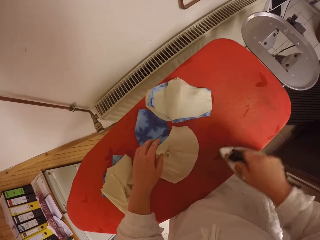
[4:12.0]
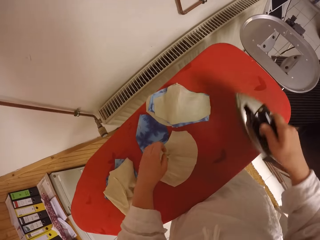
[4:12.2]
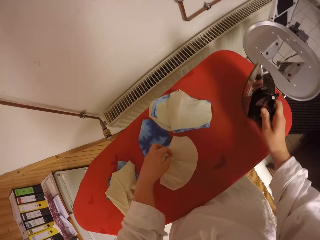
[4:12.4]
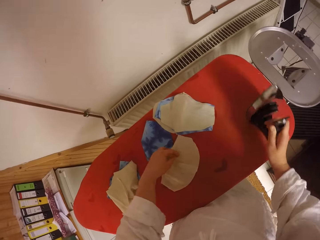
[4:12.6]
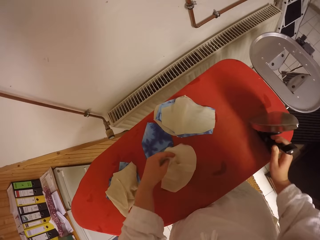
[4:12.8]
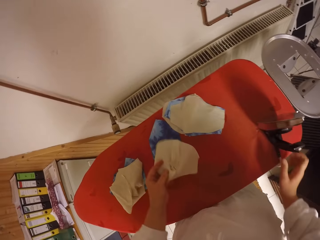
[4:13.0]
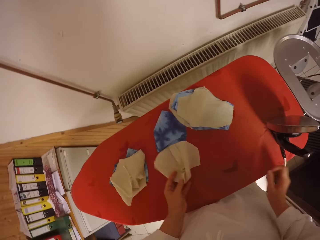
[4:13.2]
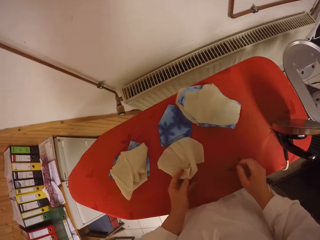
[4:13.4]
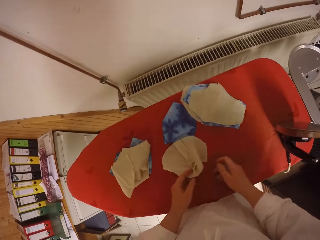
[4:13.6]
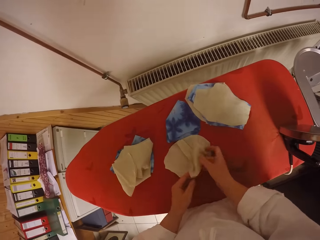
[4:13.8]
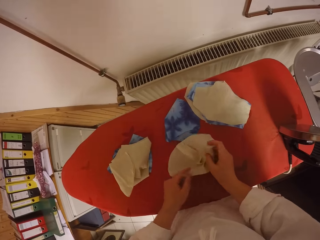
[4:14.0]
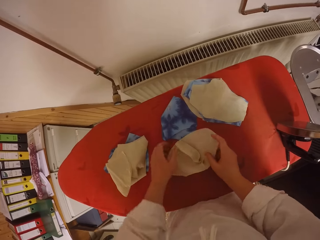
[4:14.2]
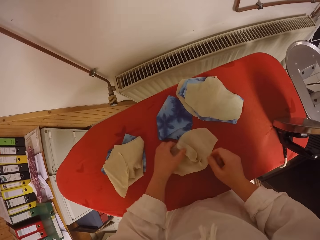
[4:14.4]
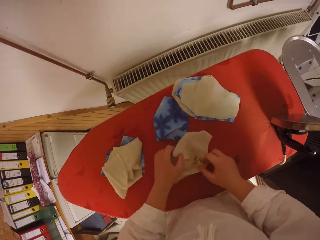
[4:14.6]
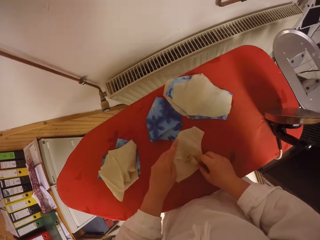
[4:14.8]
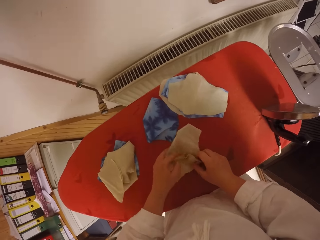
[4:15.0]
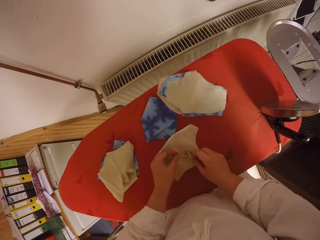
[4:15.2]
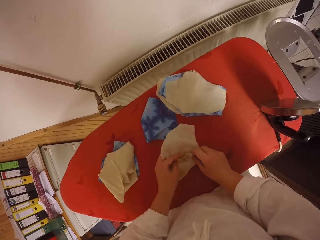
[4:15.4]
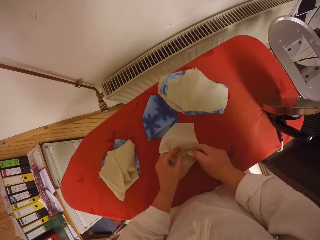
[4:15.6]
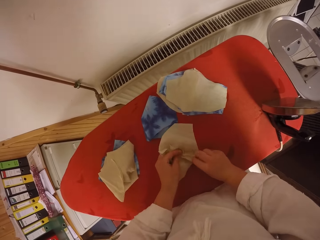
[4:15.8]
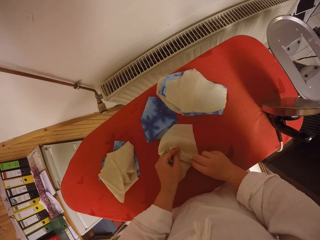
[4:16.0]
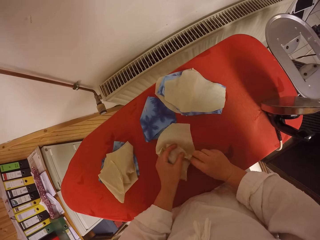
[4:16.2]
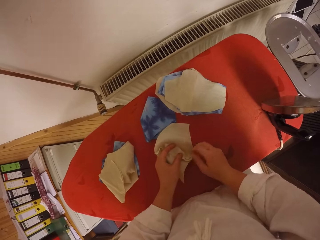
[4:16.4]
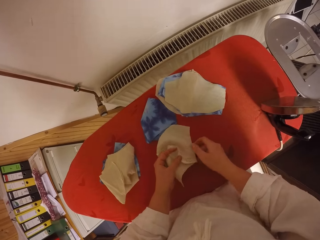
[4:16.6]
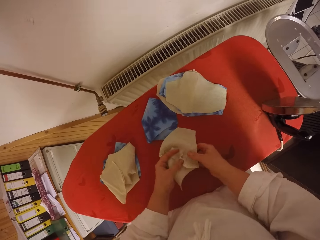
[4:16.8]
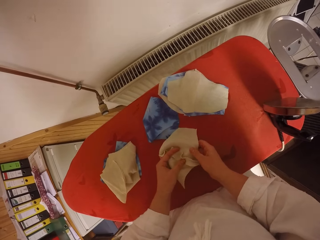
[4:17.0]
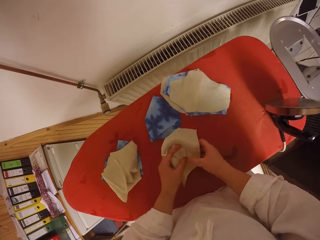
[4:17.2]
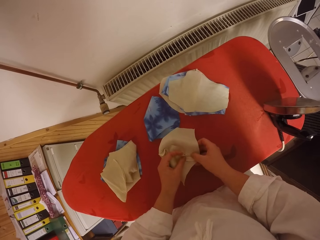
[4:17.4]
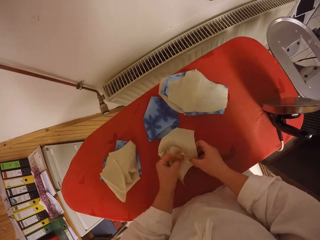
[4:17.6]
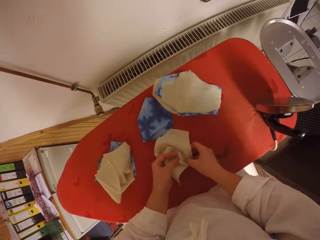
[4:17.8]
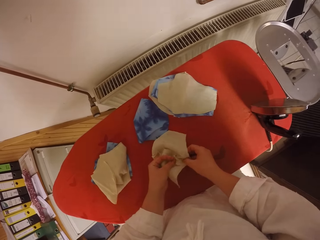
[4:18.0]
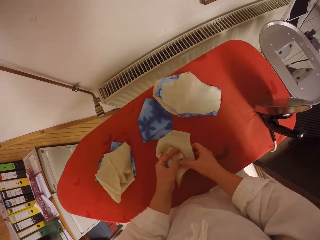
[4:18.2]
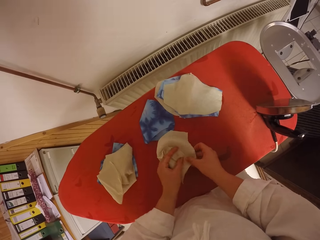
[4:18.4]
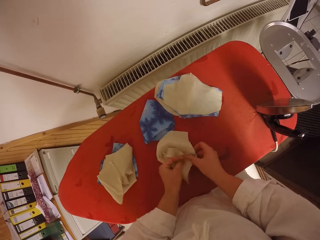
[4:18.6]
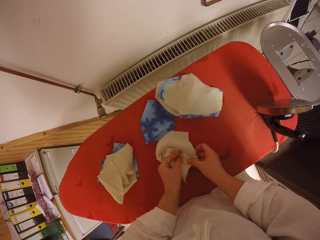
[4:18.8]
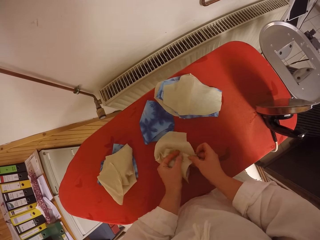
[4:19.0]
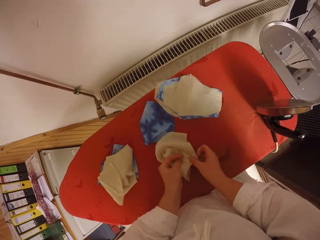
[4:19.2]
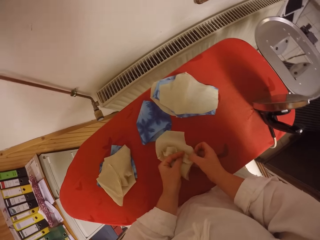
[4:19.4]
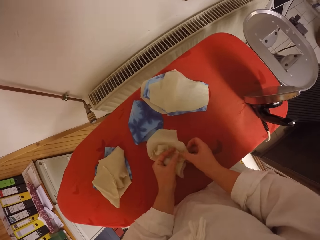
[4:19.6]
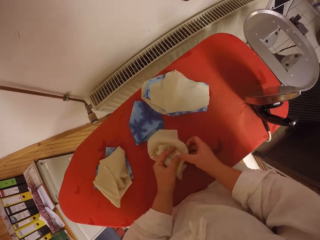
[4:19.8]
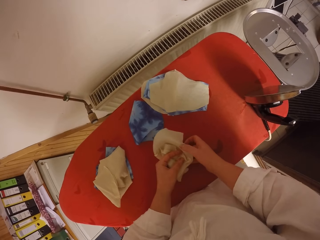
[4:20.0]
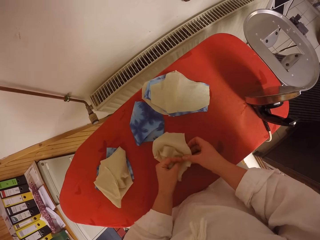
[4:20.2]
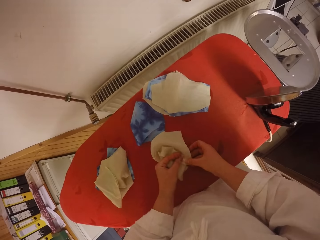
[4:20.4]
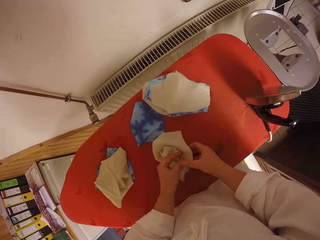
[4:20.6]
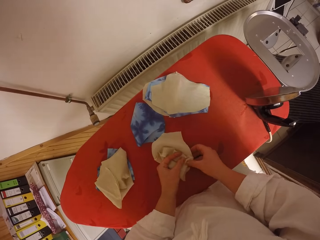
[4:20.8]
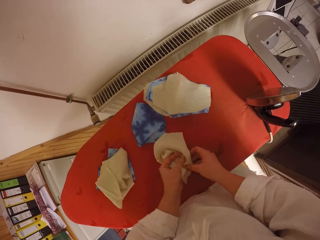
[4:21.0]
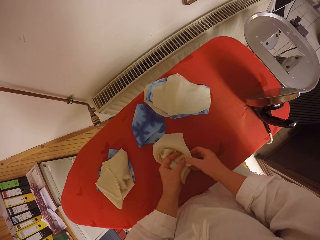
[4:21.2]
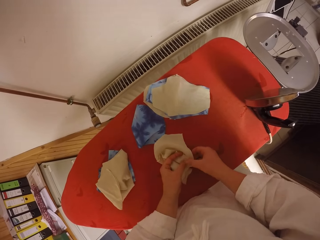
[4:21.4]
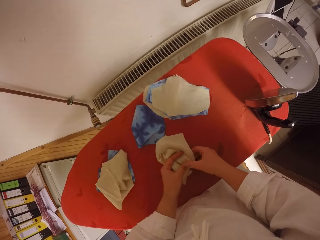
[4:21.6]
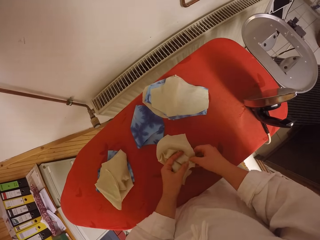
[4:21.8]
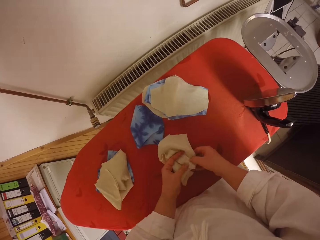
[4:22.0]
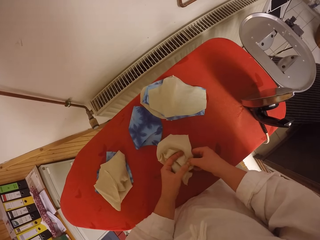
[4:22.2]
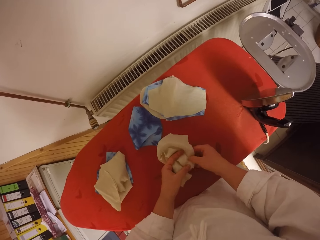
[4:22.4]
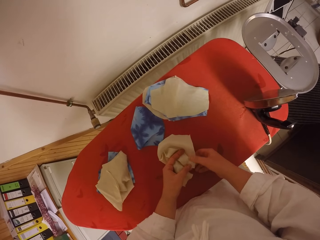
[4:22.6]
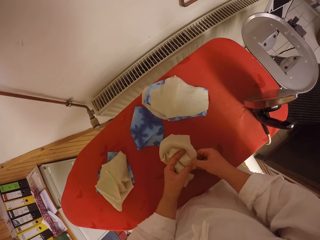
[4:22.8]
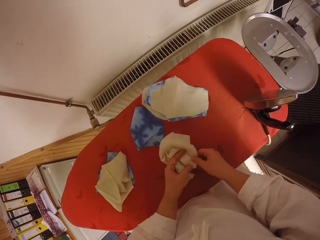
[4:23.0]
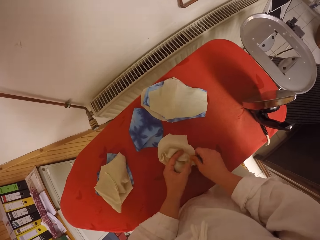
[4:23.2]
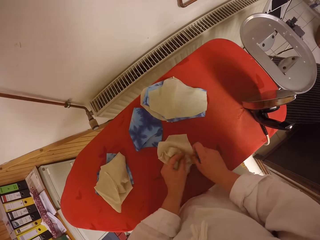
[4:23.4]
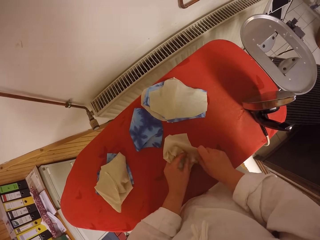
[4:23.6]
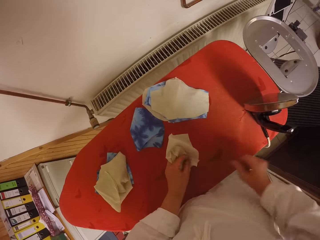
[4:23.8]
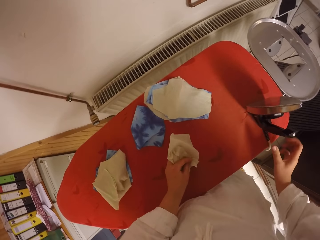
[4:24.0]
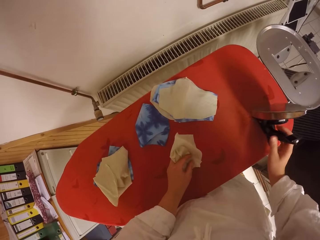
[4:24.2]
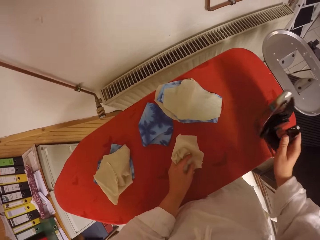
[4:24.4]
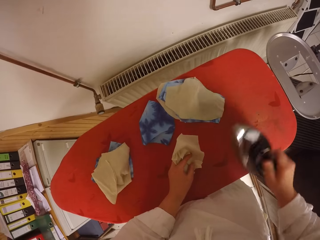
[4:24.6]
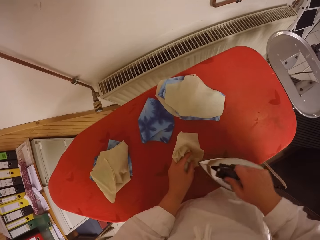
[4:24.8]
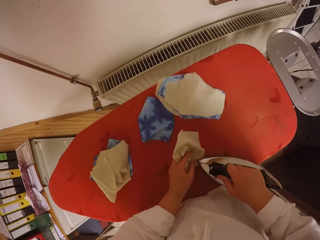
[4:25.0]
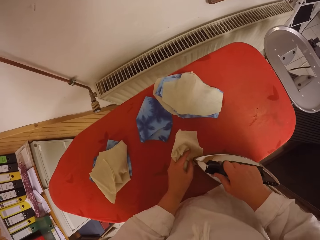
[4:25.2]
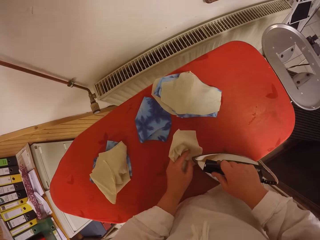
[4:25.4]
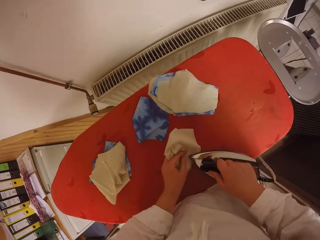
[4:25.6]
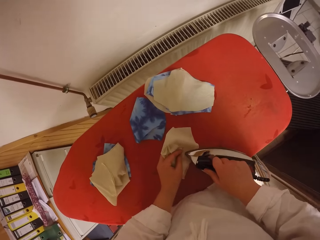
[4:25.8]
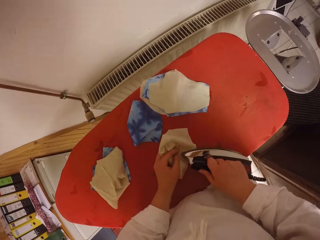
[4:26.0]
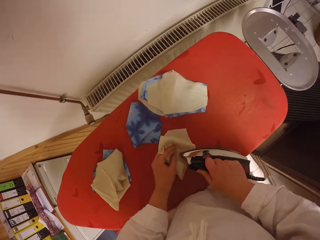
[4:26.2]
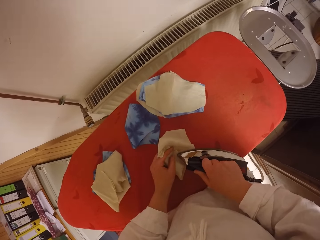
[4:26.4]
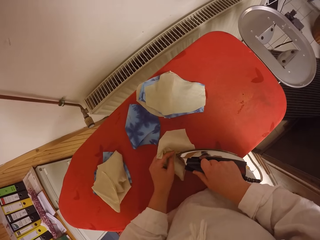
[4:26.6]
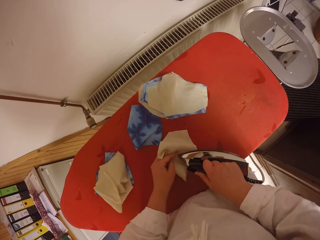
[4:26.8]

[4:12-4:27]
The camera wearer drops the electric iron on the ironing table with her right hand. She turns the fabric. She straightens the fabric with both hands on the ironing table. She picks the electric iron from the ironing table with her right hand. She irons the fabric with the electric iron on her right hand. She adjusts the fabric with her left hand.

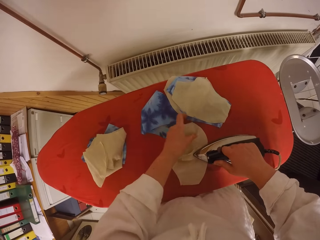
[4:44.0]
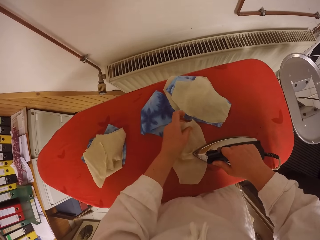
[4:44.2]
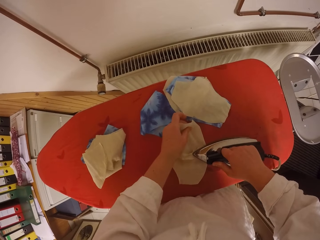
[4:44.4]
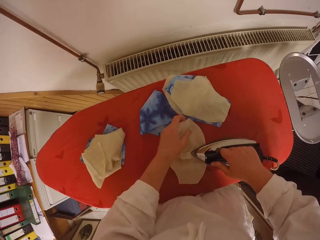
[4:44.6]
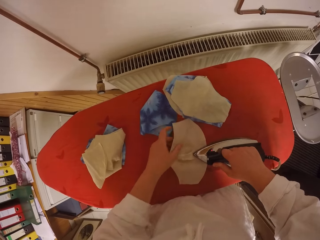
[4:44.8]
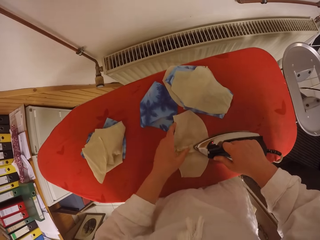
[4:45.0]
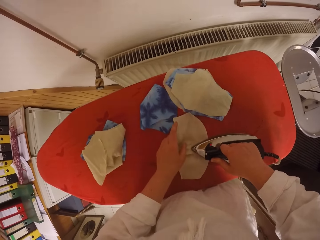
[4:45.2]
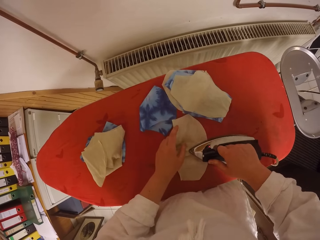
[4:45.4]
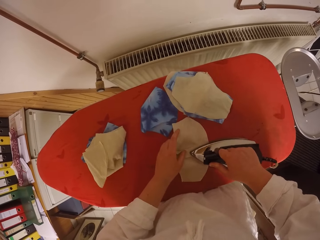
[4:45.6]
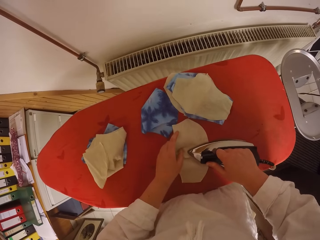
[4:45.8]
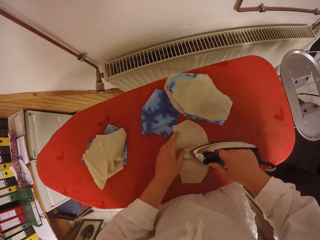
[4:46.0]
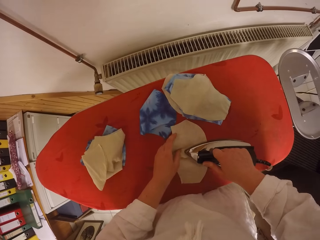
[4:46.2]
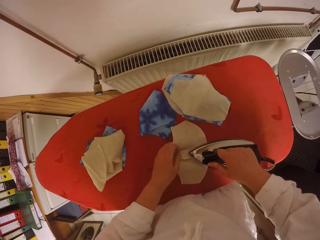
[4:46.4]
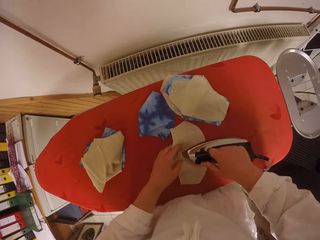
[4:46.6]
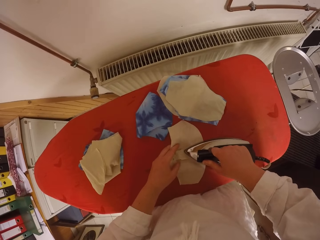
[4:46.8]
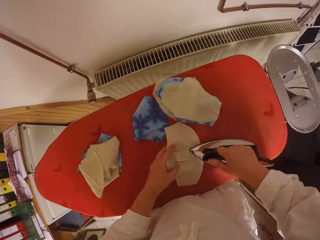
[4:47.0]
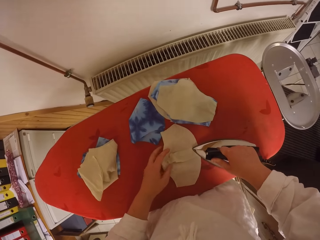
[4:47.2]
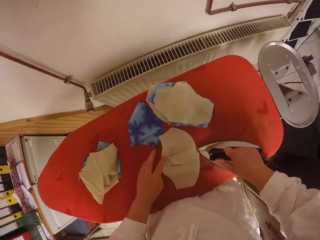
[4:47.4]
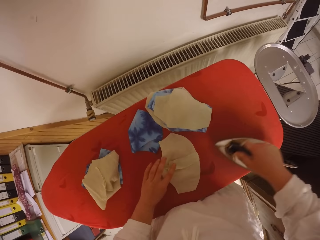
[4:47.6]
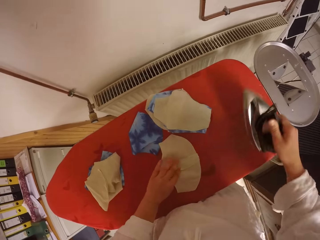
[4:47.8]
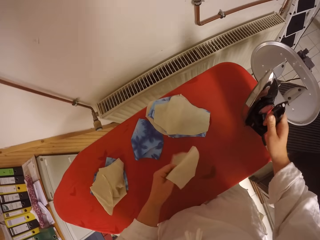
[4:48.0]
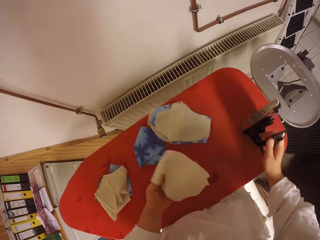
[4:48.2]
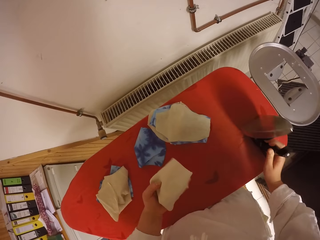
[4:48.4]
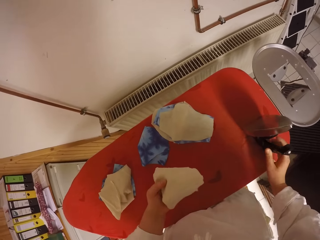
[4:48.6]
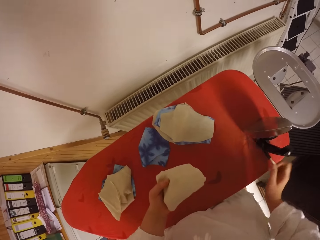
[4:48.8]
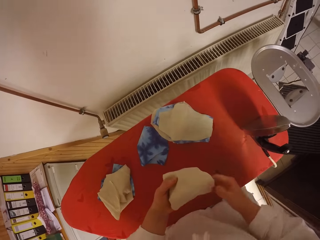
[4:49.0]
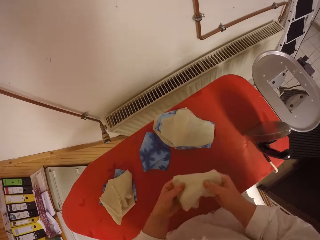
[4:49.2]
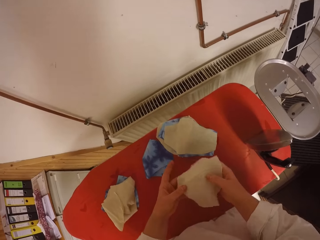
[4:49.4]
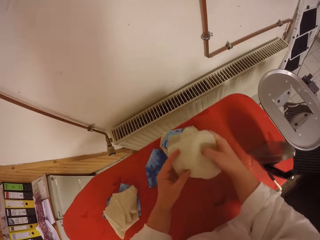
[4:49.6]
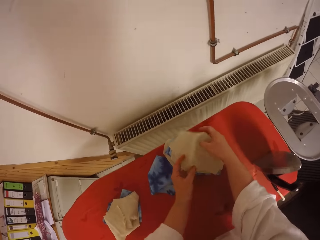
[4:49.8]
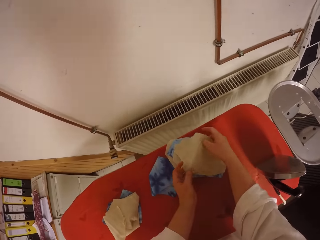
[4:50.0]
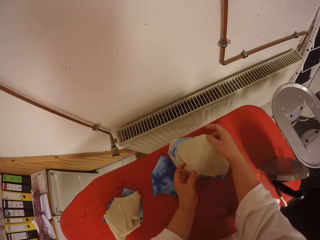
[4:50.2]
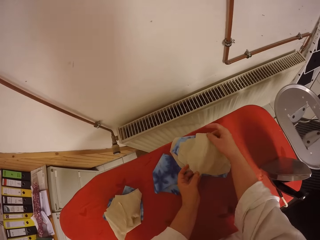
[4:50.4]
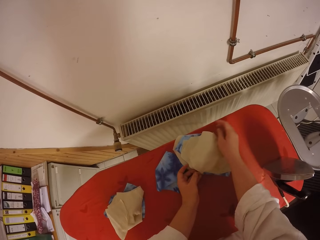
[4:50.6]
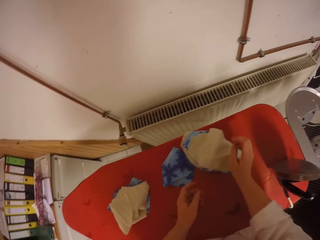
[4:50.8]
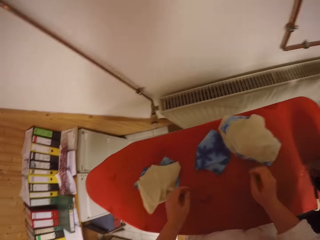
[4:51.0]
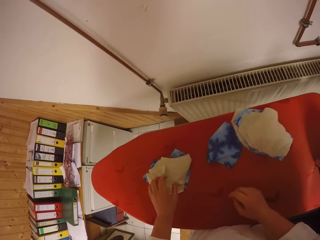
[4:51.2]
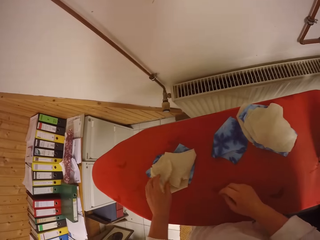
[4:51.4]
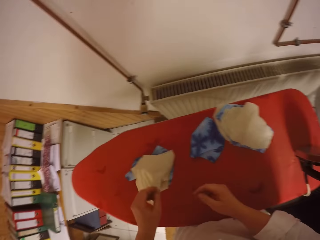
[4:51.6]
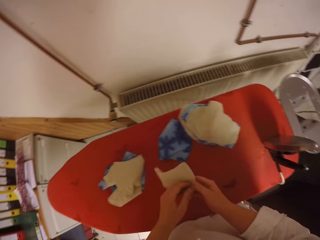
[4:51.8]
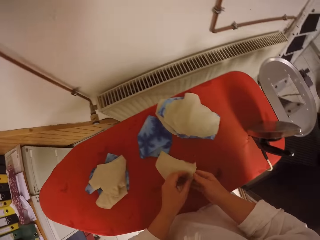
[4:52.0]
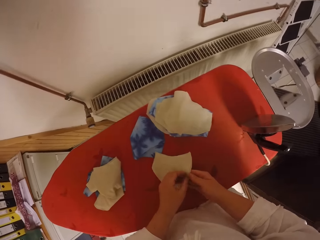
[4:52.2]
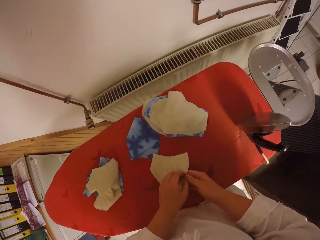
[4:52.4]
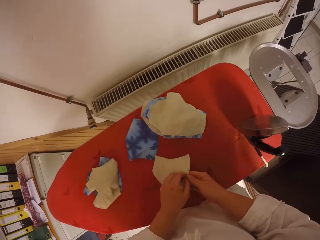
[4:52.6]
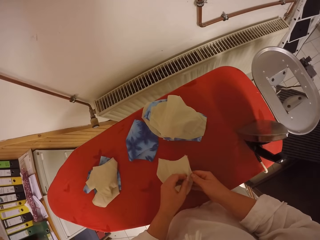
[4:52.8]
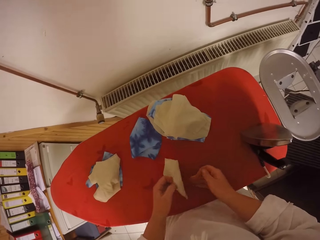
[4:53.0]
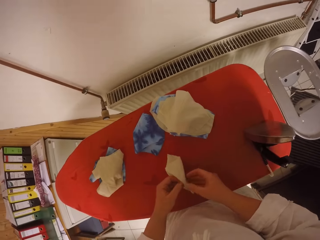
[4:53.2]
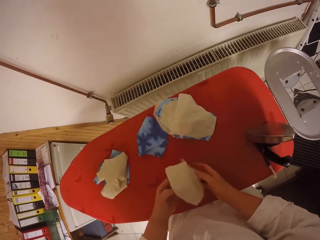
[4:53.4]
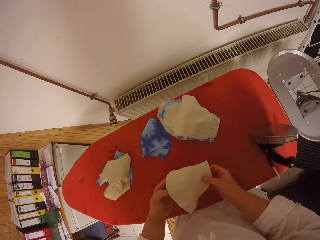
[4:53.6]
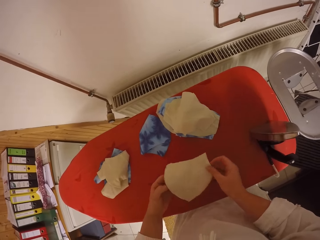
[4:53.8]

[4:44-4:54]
The camera wearer irons the fabric. She drops the electric iron on her right hand on the ironing table. She picks the fabric. She feels the fabric with both hands. She drops the fabric on the ironing table with both hands, on top of the other fabric. She picks the fabric from the ironing table with her left hand. She opens the fabric with both hands.
